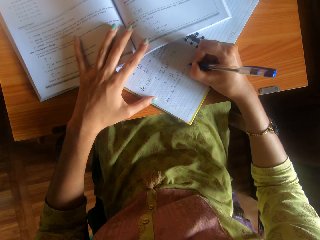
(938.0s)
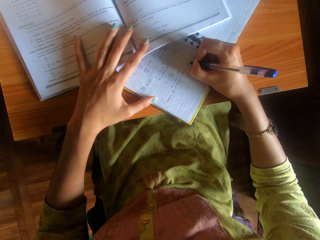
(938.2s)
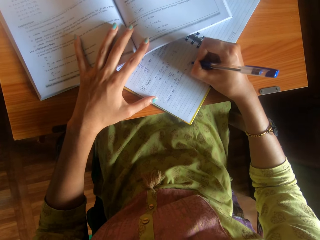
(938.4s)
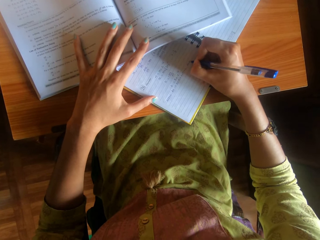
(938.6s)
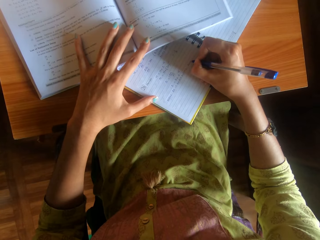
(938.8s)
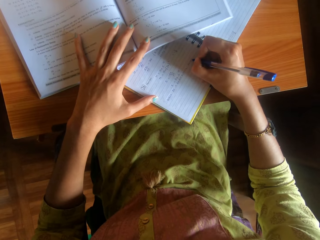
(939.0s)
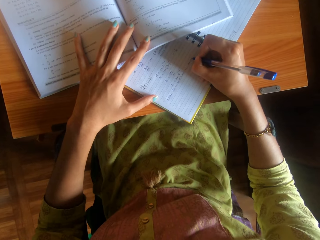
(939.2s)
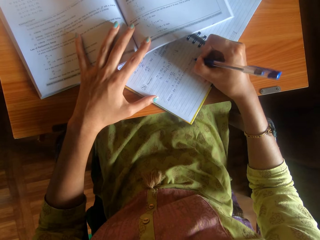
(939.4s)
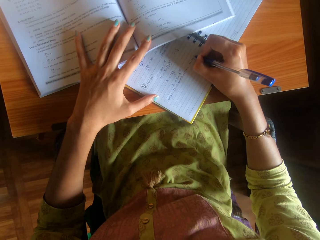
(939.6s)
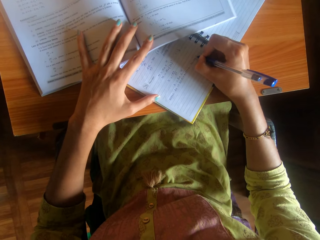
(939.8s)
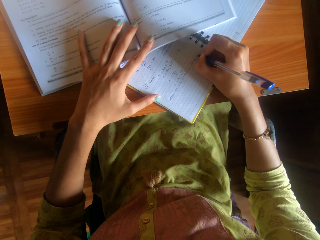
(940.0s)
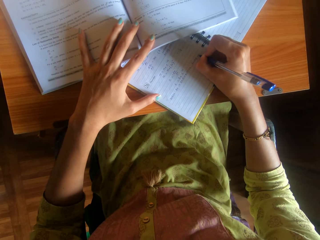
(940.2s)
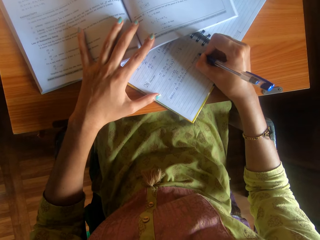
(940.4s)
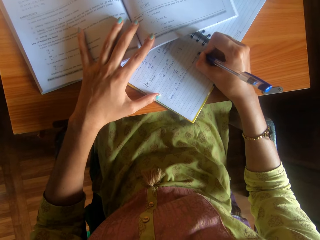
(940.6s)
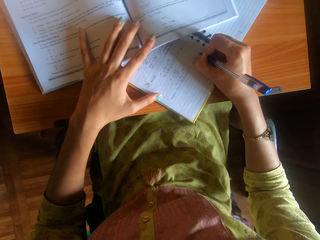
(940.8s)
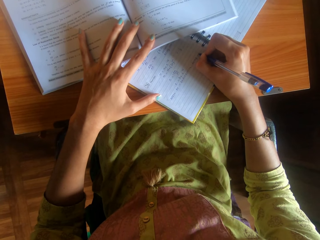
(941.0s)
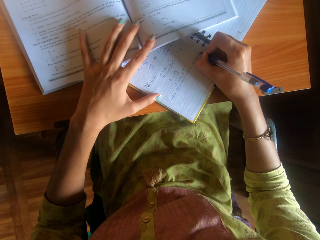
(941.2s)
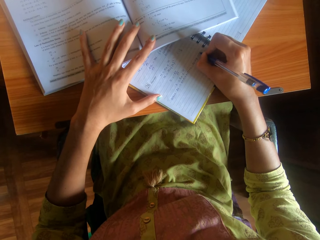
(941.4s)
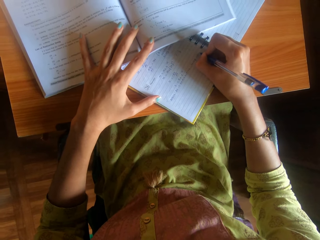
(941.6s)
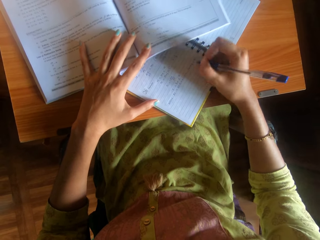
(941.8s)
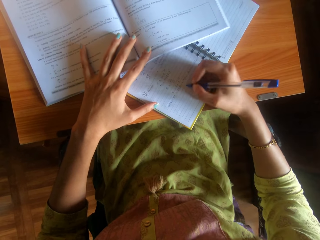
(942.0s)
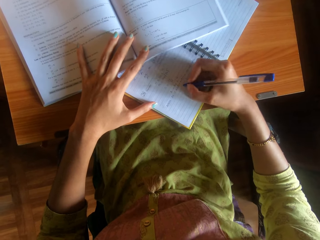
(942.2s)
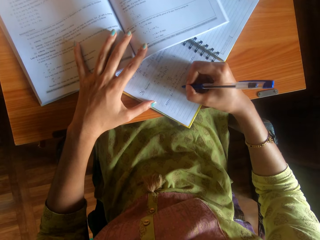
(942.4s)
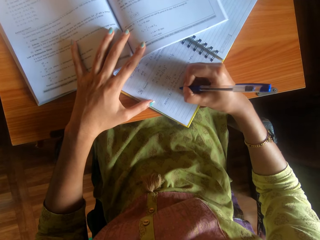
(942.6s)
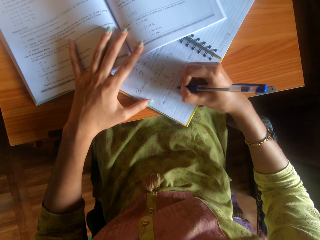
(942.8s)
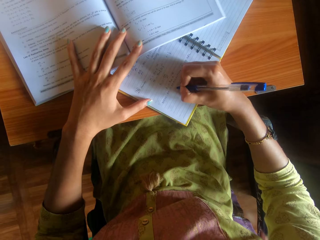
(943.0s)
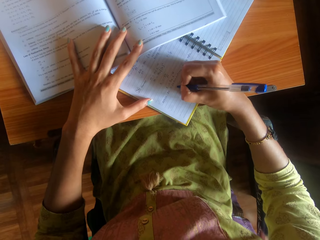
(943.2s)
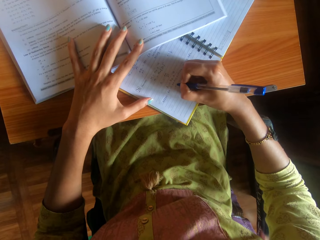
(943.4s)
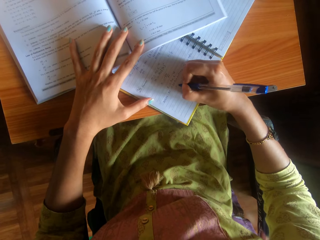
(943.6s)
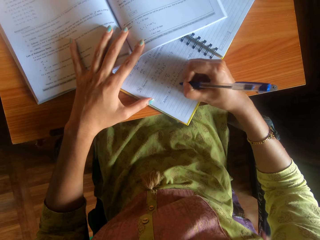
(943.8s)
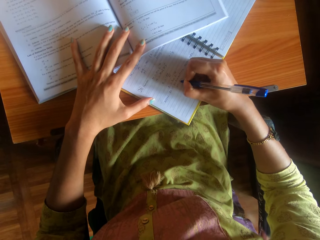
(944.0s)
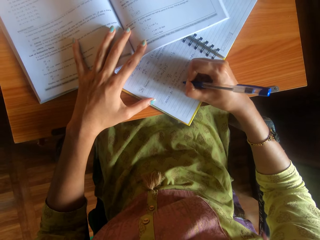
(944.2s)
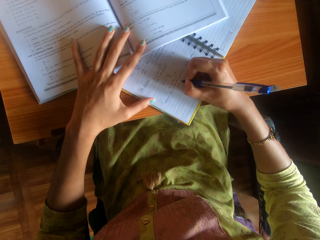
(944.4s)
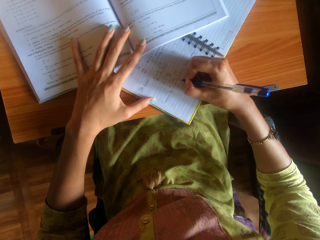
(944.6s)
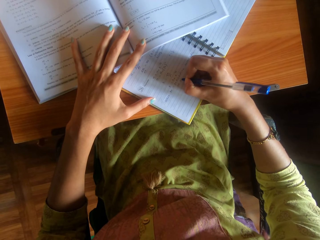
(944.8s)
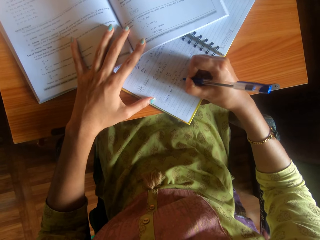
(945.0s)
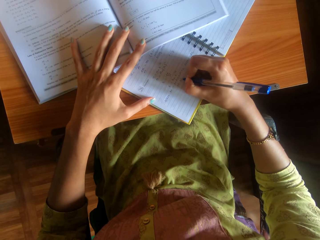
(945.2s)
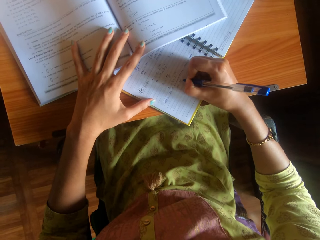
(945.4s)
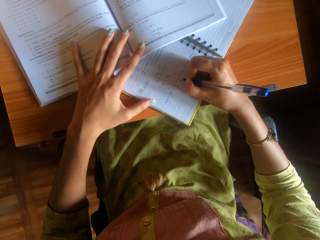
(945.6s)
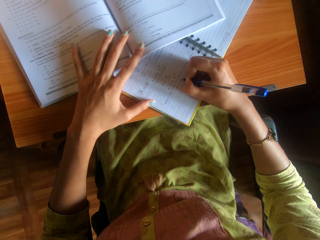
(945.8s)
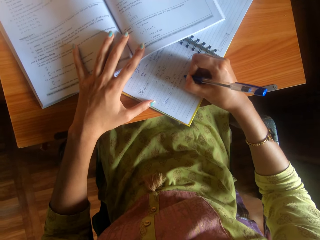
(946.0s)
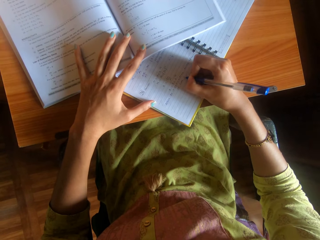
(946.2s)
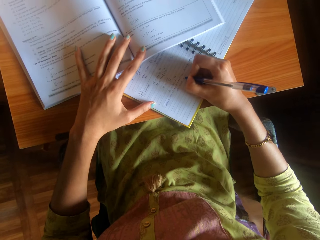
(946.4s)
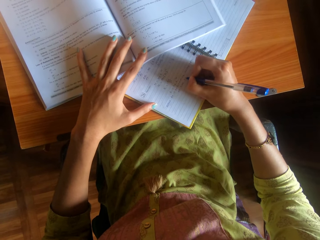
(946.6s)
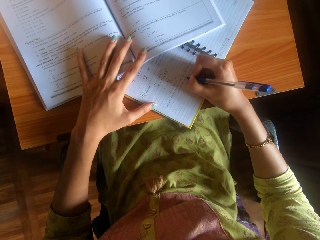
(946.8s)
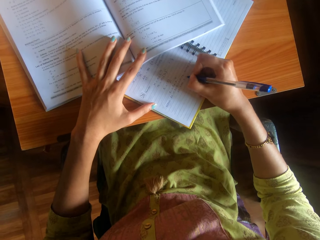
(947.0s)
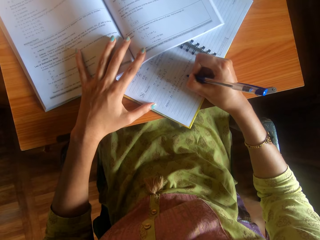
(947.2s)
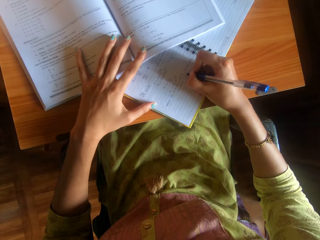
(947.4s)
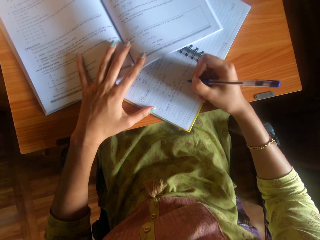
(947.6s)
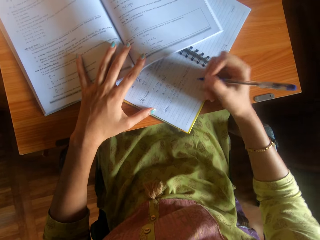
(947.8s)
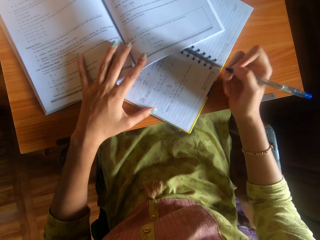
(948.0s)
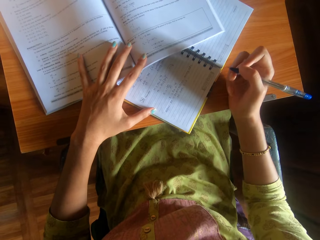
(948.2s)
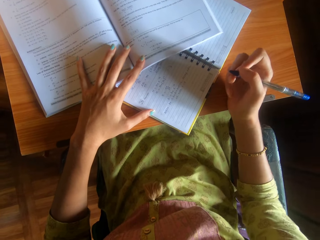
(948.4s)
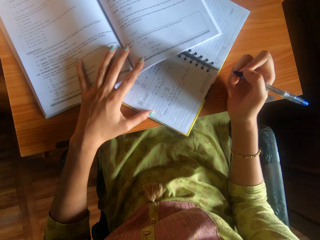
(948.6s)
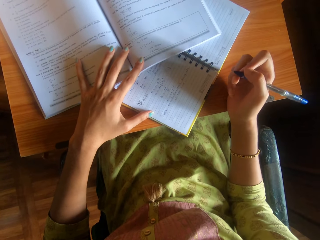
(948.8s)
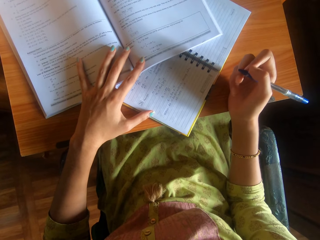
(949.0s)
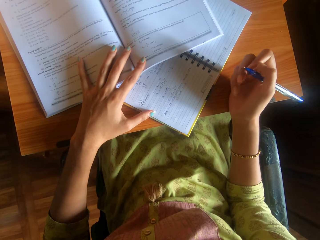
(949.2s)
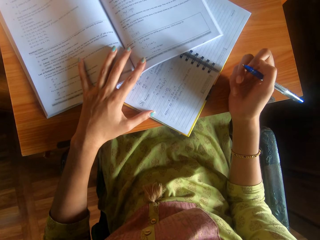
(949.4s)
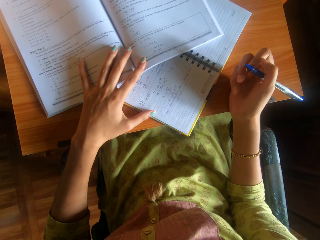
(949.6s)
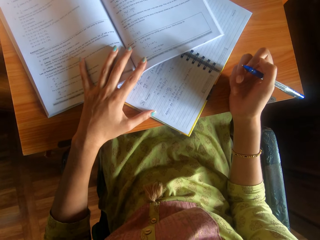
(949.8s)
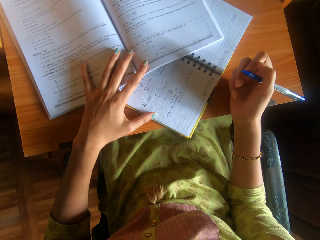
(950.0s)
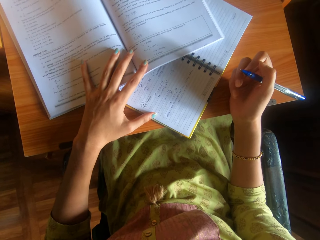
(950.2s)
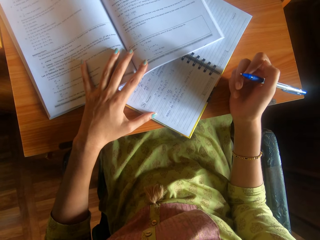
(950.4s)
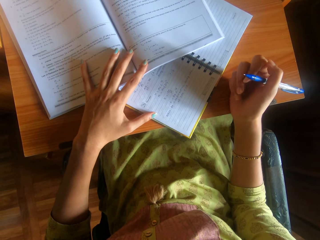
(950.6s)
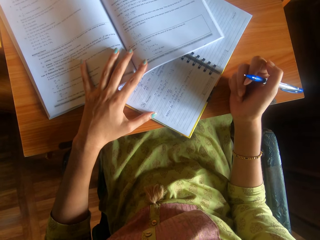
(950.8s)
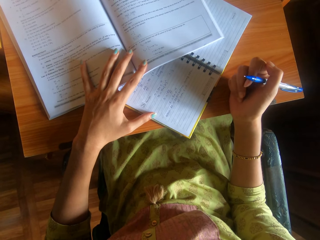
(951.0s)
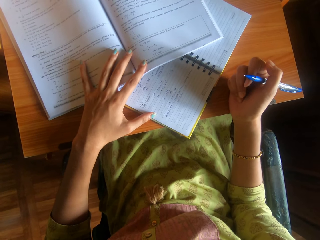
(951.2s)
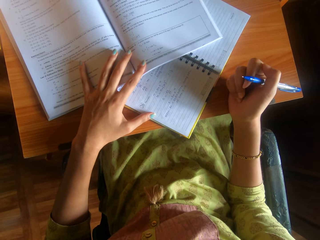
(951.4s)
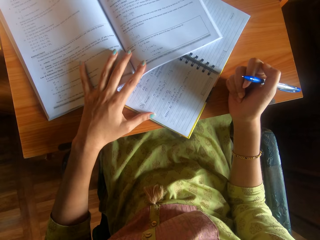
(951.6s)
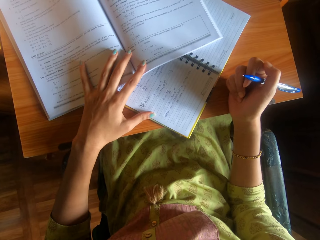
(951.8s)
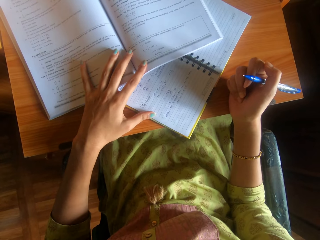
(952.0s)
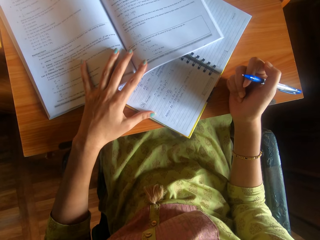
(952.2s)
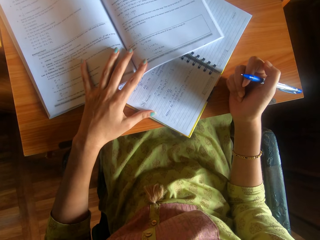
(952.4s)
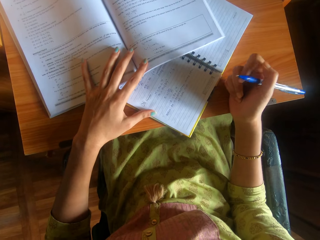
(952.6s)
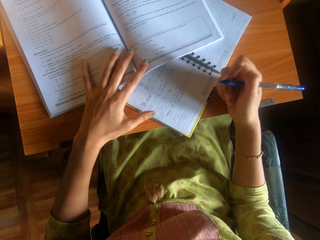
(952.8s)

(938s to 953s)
The camera wearer holds a pen.

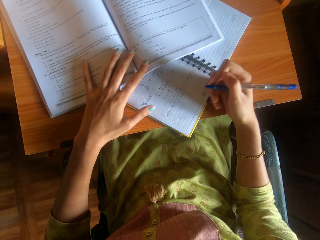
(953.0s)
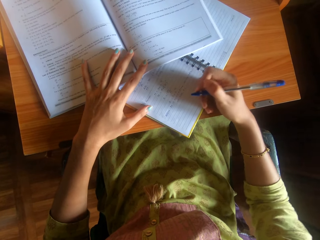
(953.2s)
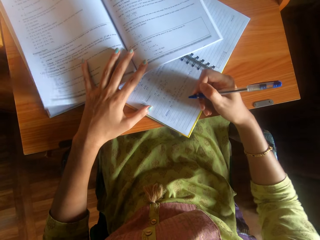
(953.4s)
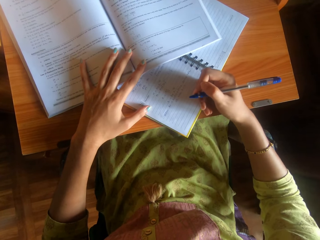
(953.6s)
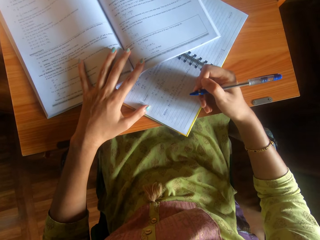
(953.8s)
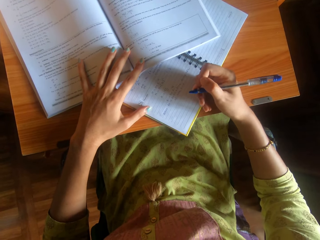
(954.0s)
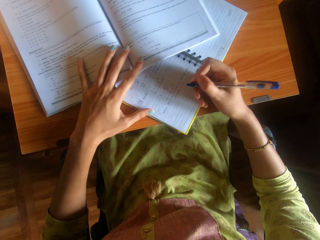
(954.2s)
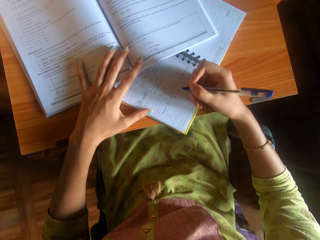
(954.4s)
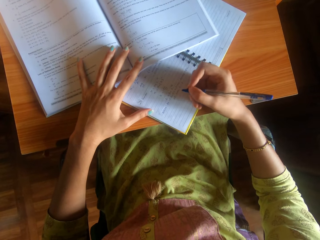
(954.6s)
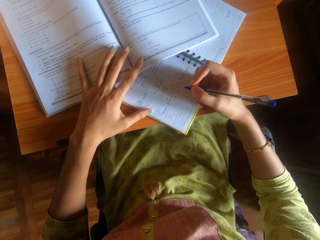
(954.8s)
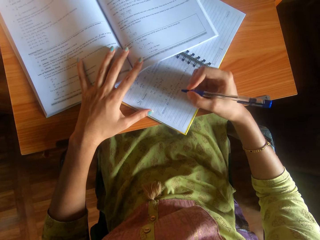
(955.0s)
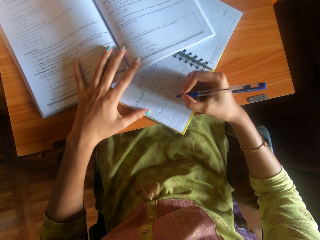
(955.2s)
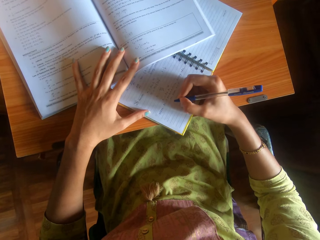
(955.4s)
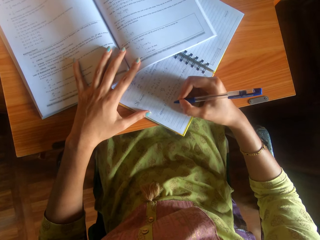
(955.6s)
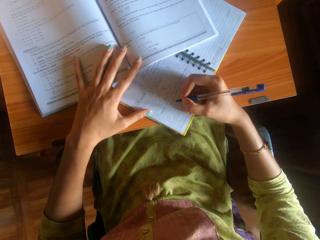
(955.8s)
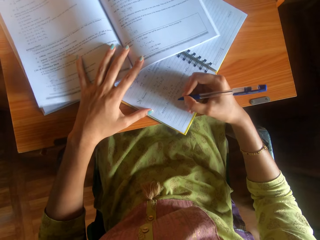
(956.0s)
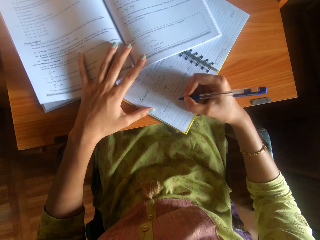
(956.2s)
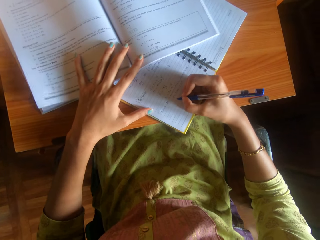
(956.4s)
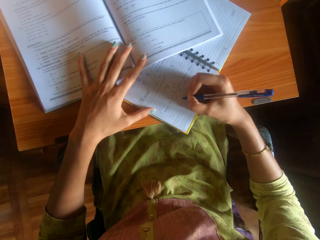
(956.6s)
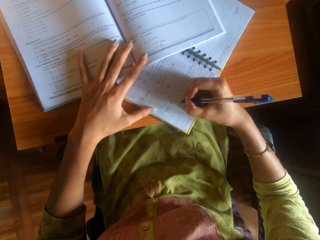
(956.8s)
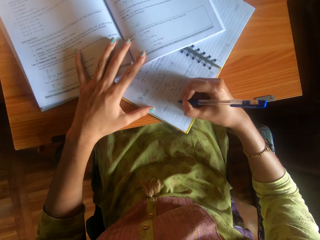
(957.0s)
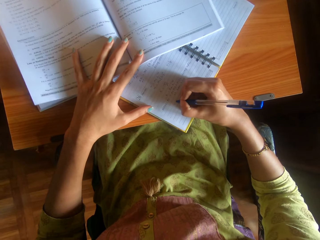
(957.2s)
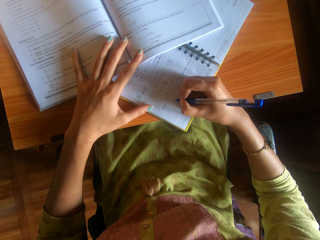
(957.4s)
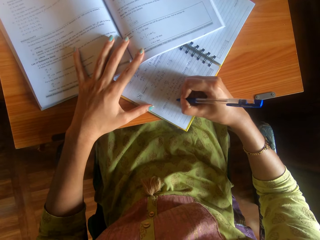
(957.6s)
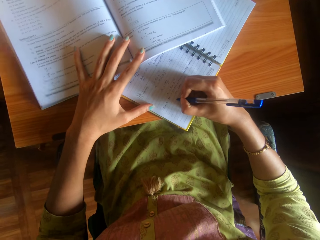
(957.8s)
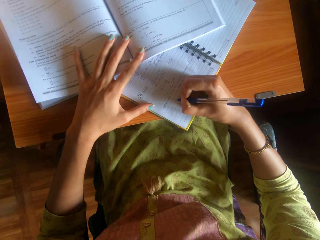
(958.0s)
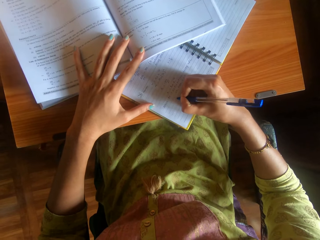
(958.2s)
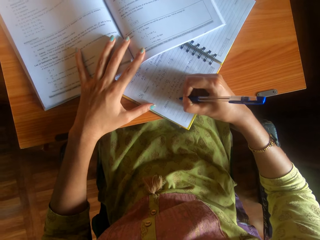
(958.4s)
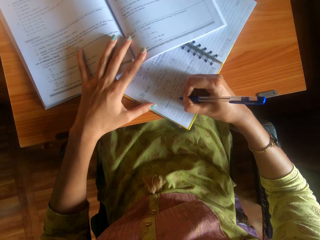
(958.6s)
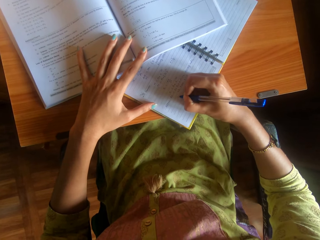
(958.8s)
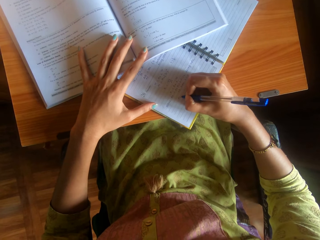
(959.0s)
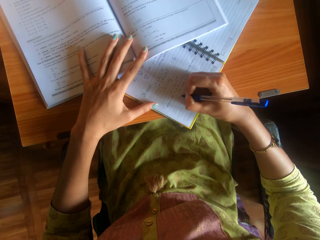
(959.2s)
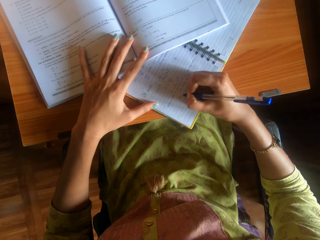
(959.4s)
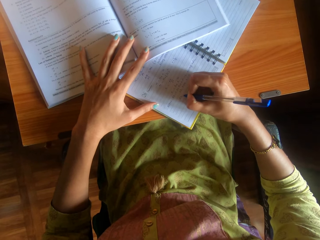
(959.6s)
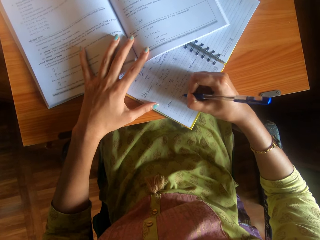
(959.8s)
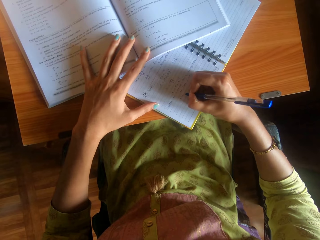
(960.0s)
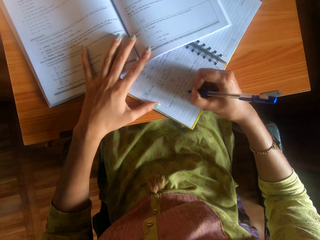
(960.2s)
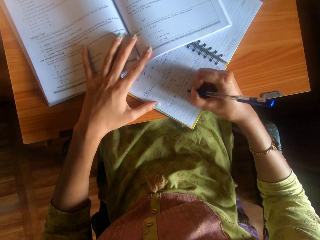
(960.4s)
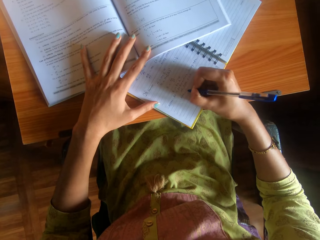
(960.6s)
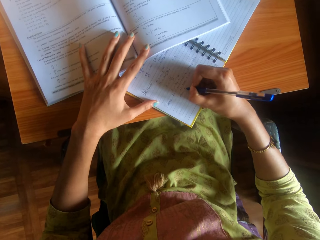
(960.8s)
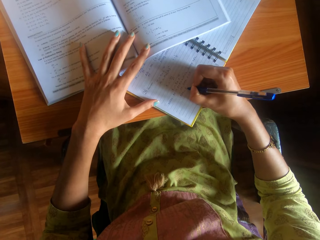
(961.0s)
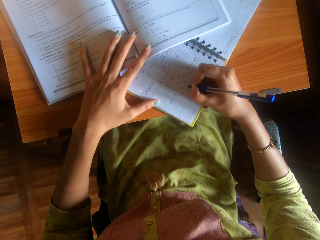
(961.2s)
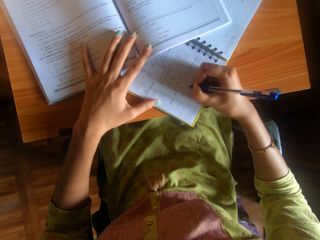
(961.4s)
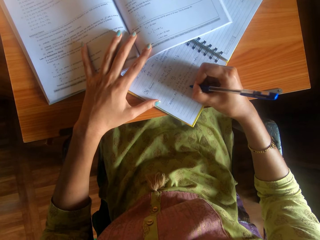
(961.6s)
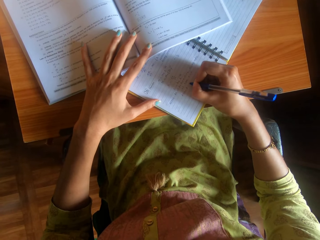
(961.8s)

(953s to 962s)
The camera wearer writes on the book on the table with the pen in her right hand.
